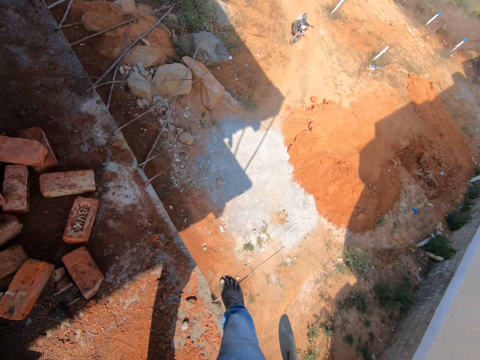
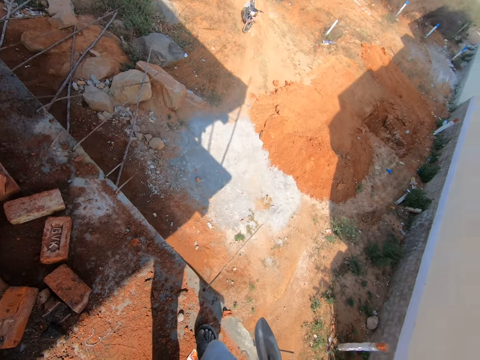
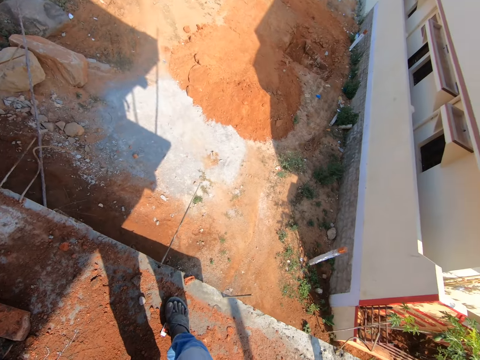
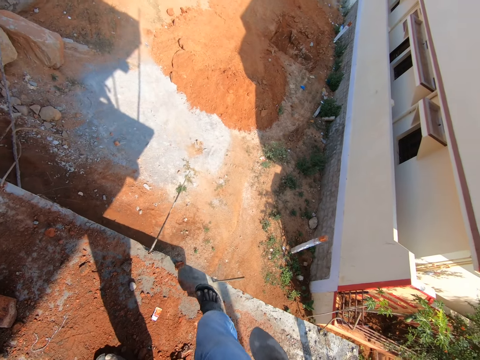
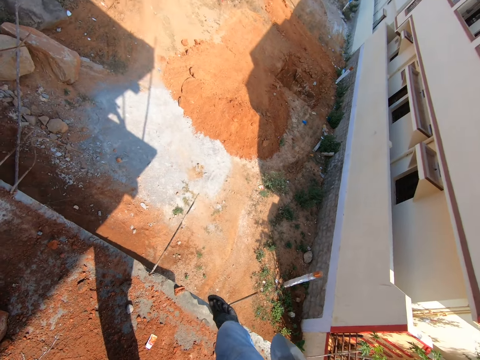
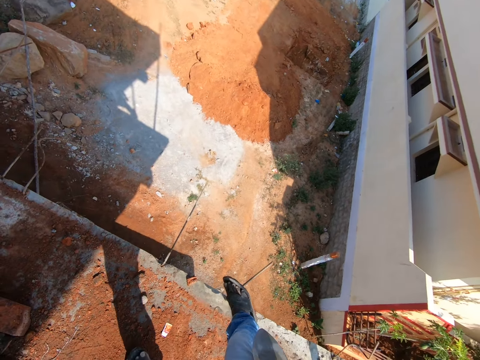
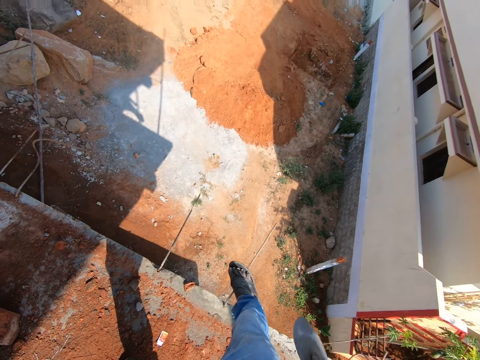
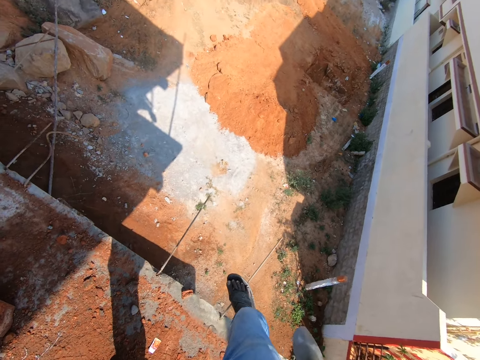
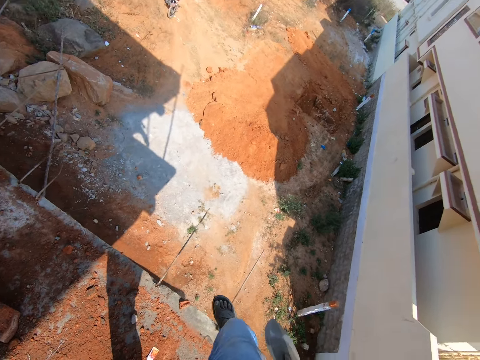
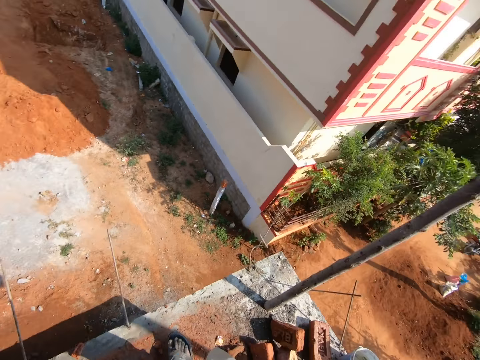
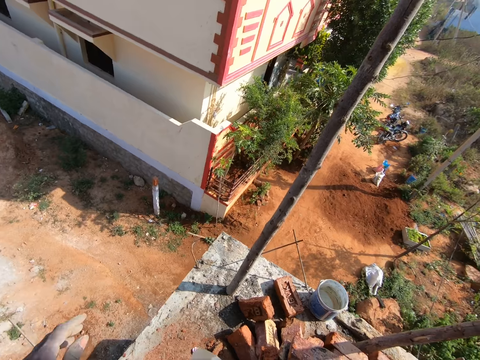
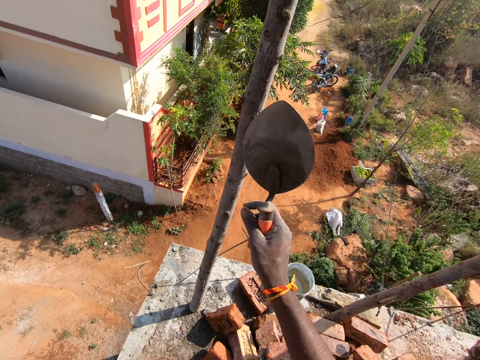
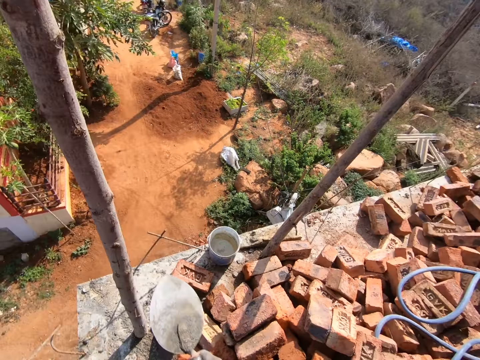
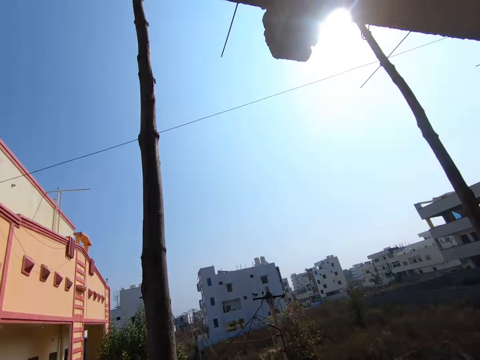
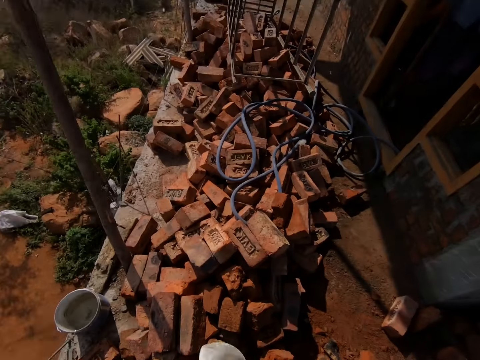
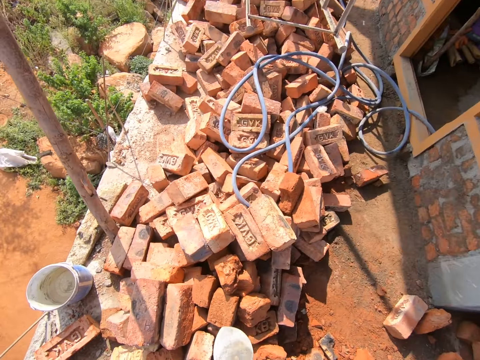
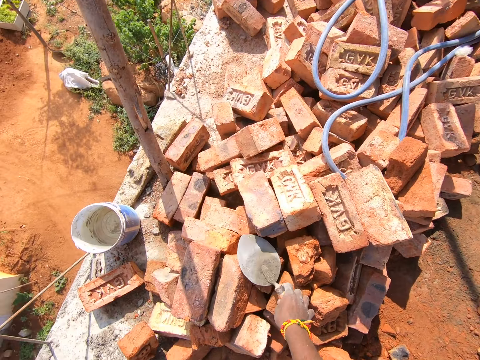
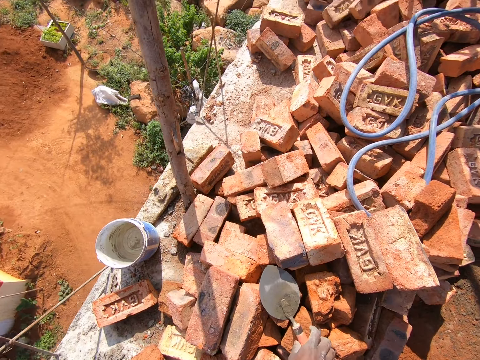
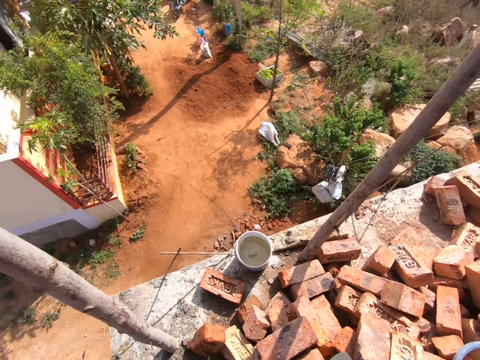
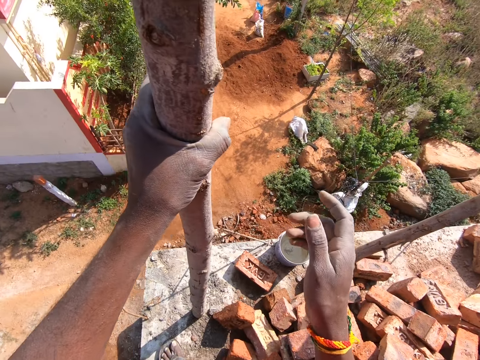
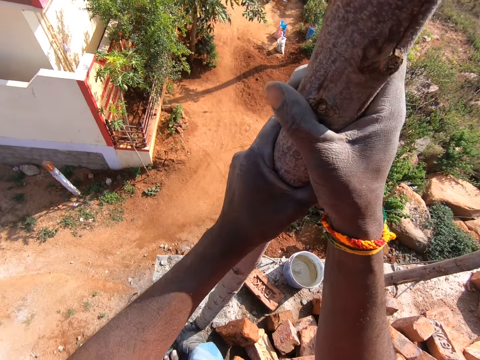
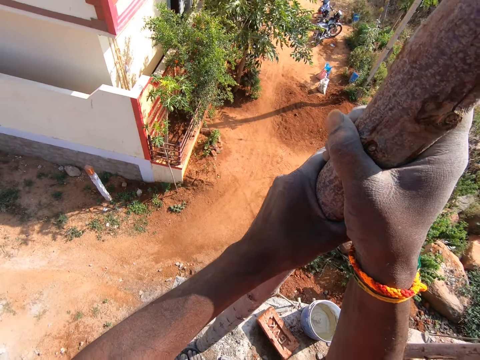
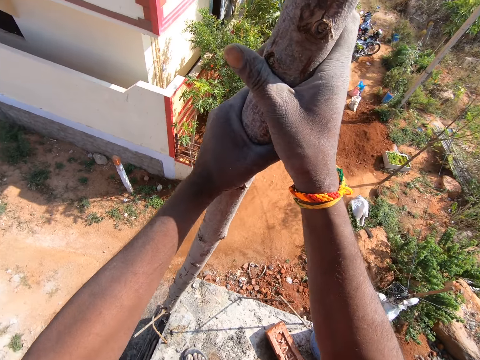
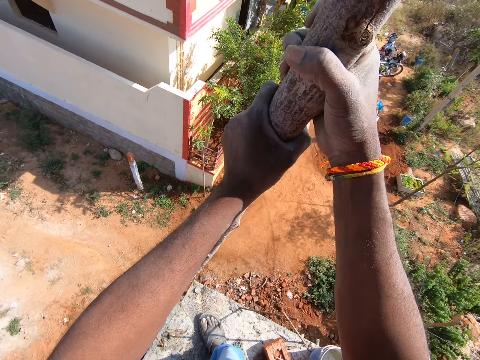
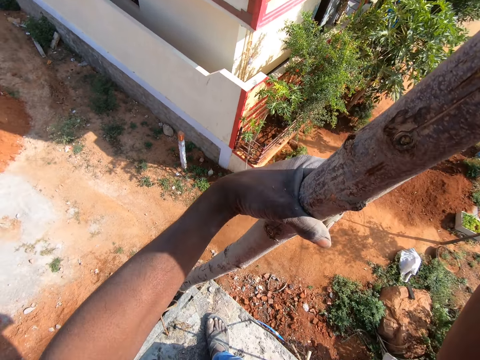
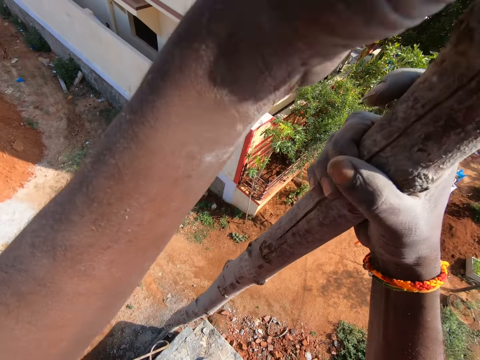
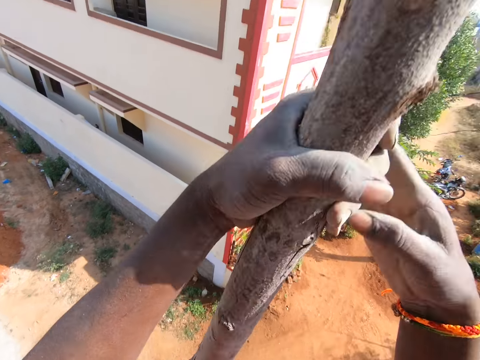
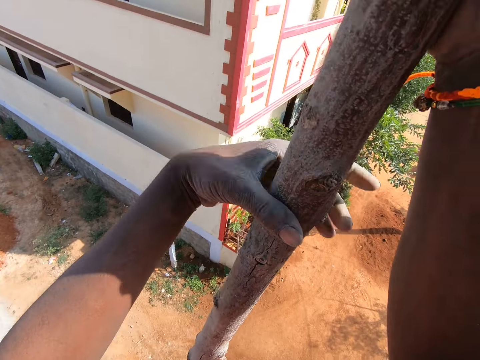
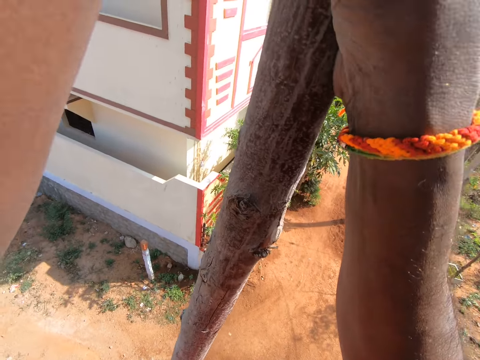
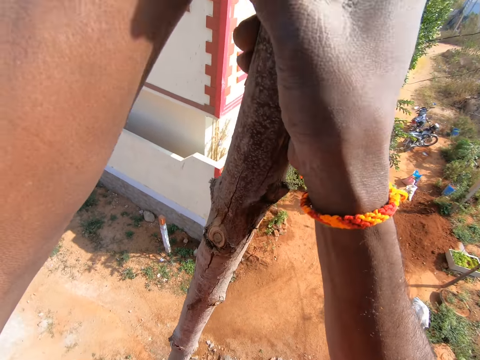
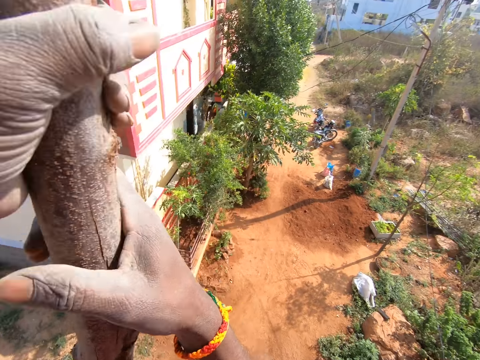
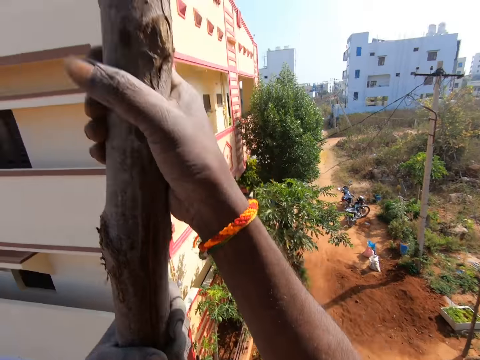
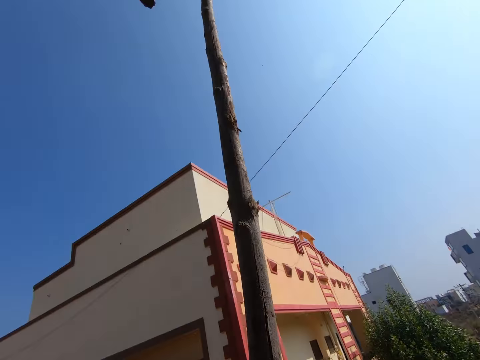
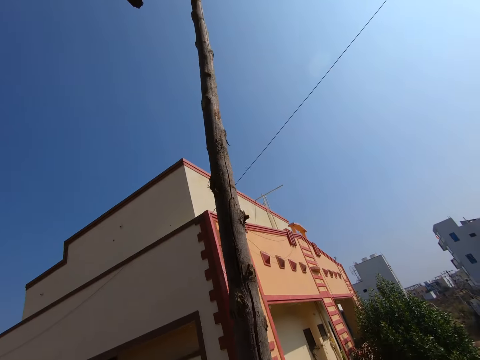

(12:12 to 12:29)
The camera wearer looks around. They bend the metal with the leg. They look around the compound. They place the trowel on the bricks. They pull a piece of wood. They pick up the wood. They lower the wood to the ground.

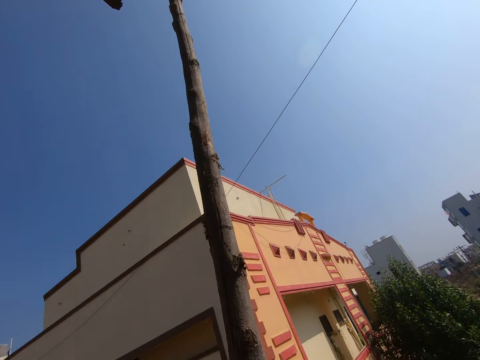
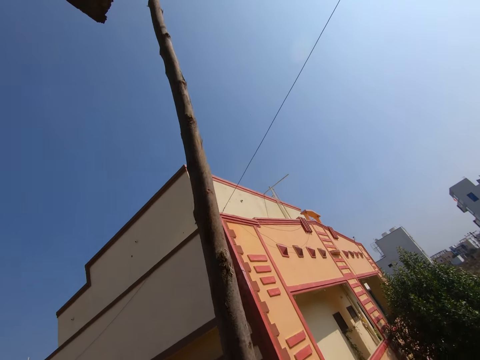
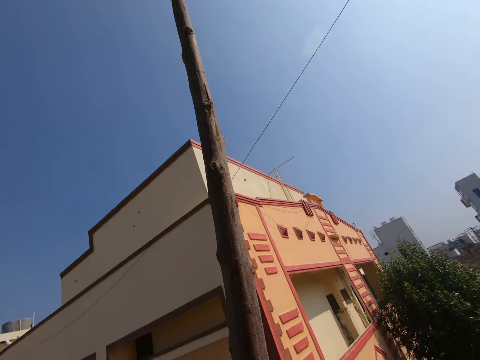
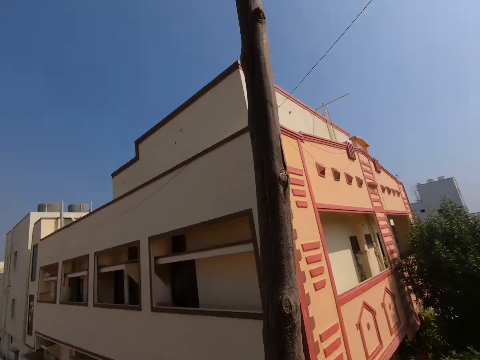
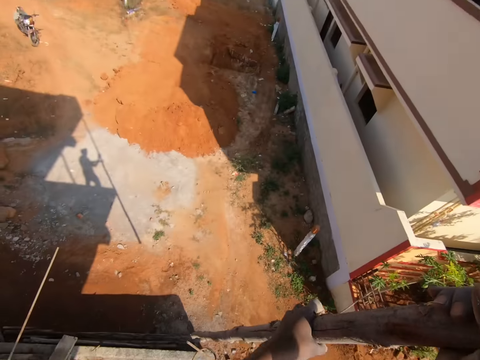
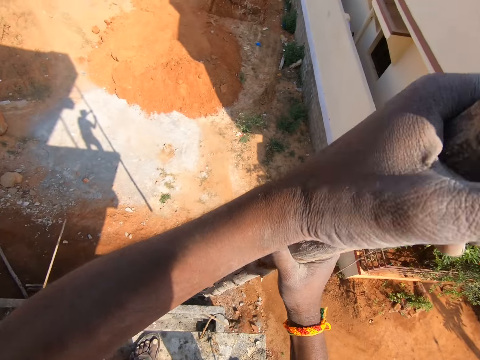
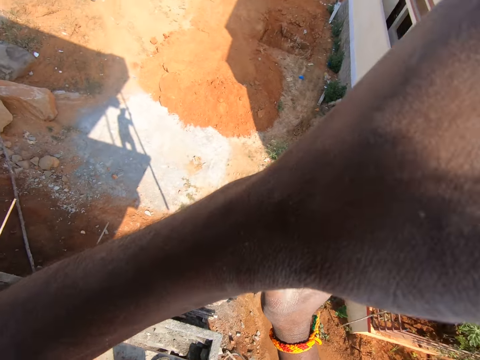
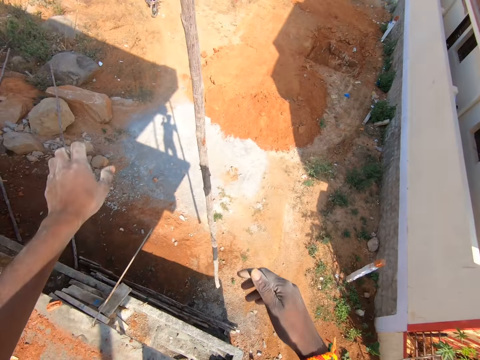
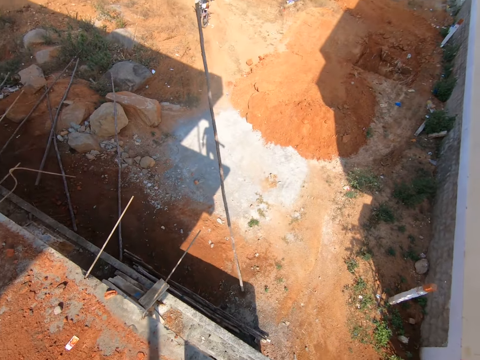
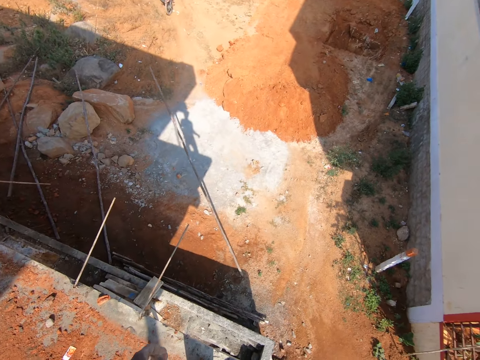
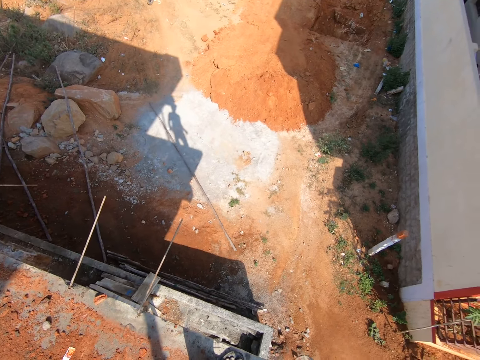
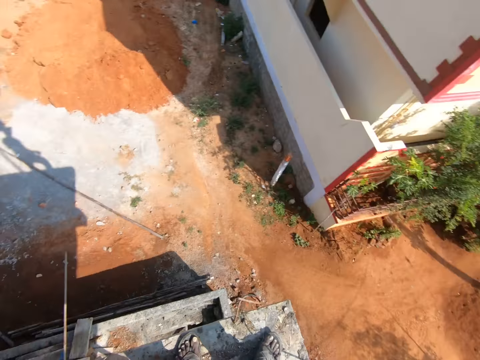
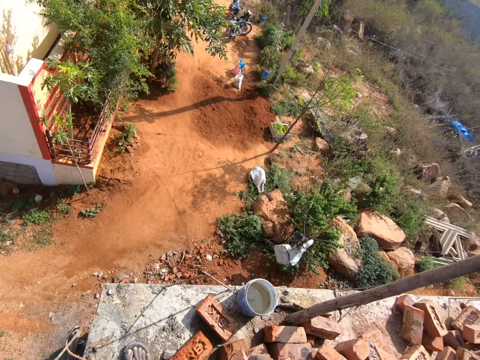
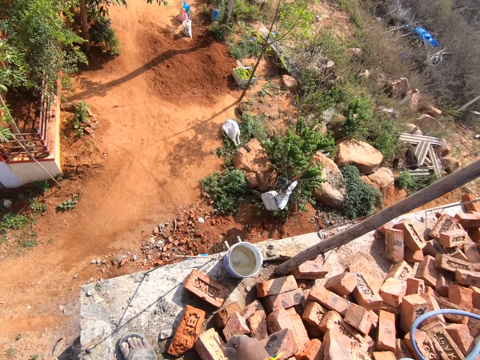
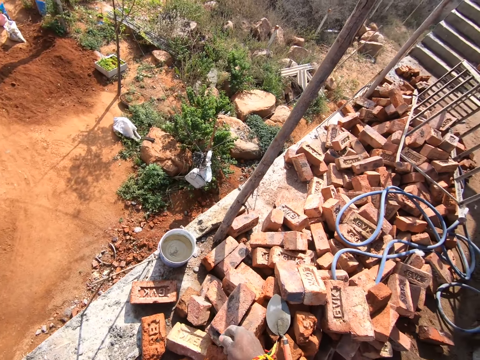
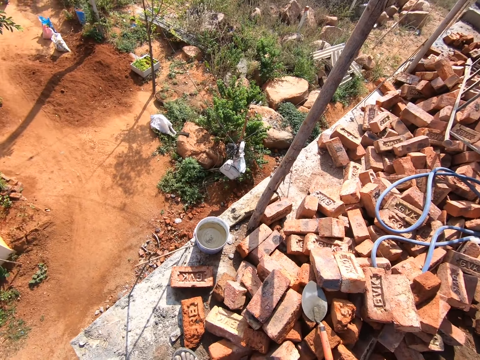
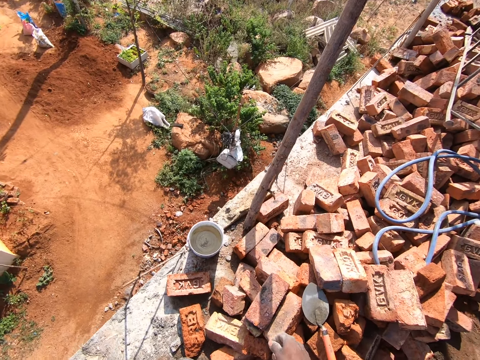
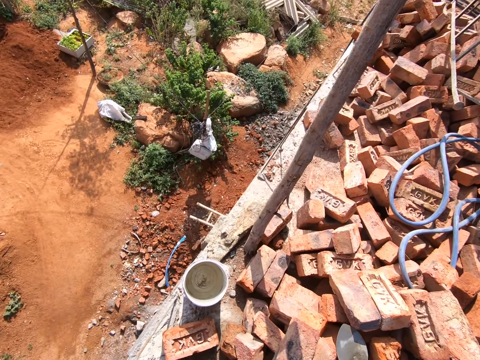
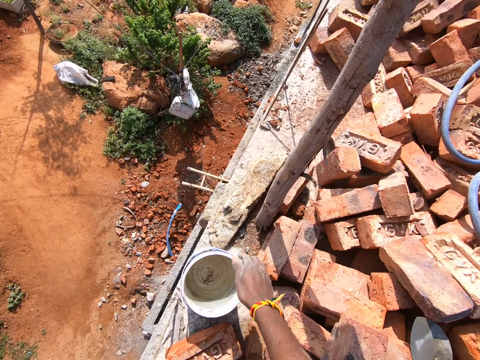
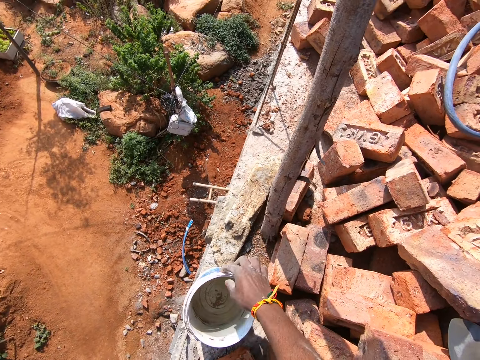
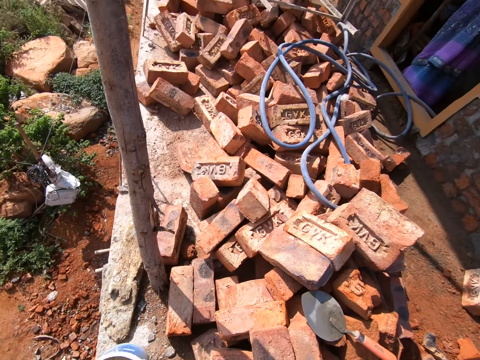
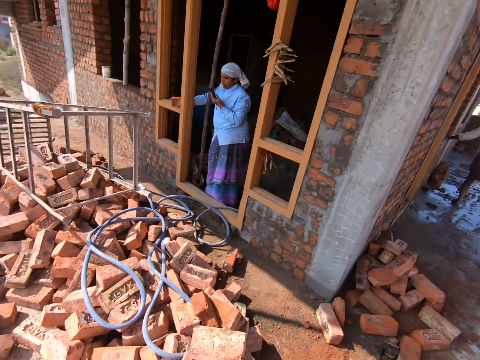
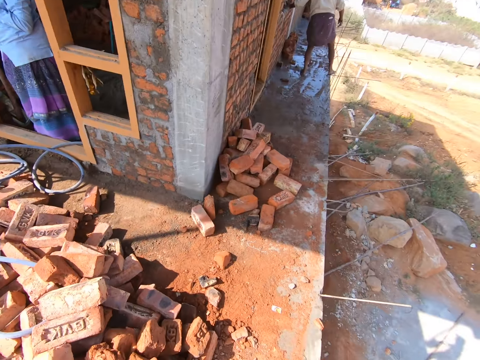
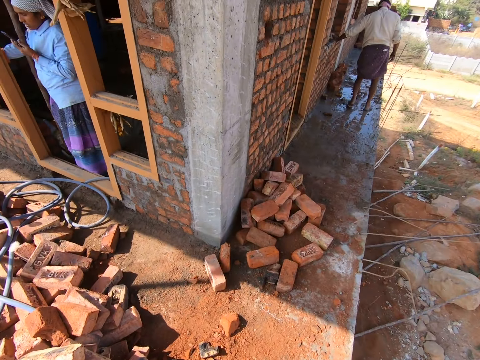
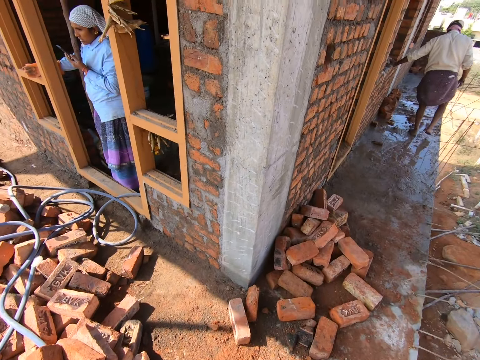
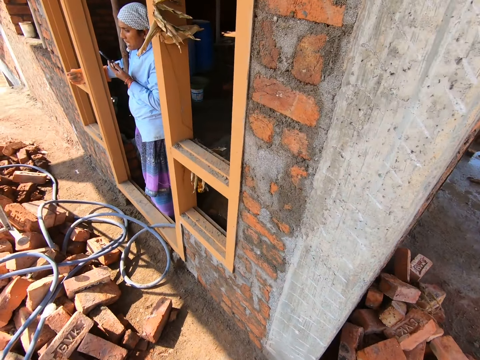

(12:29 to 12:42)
The camera wearer drops a piece of wood to the ground. They look around the compound. They pick up a tin. A person talks with the phone. The camera wearer walks around the construction house.
